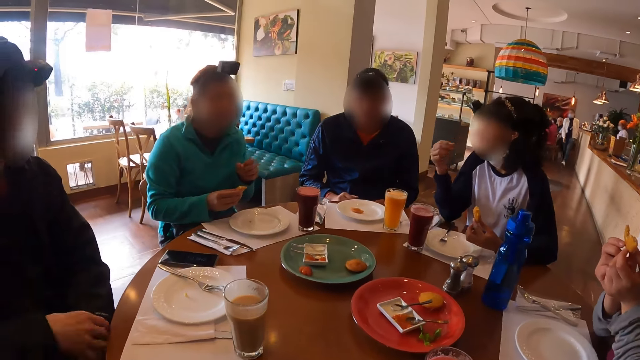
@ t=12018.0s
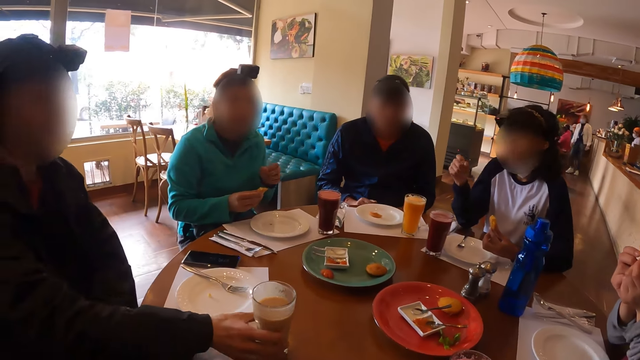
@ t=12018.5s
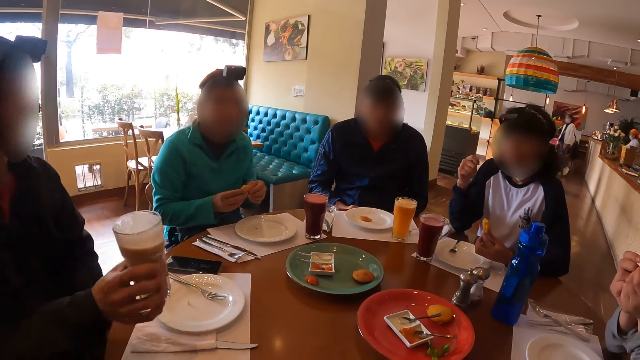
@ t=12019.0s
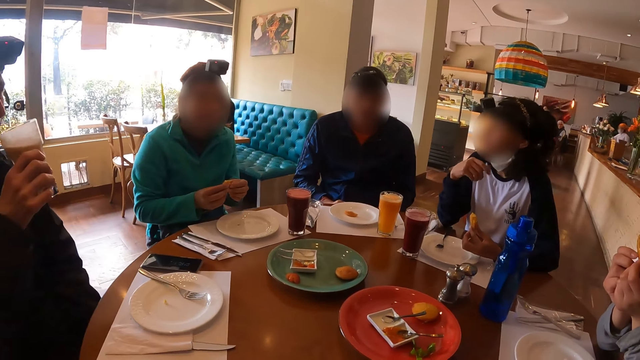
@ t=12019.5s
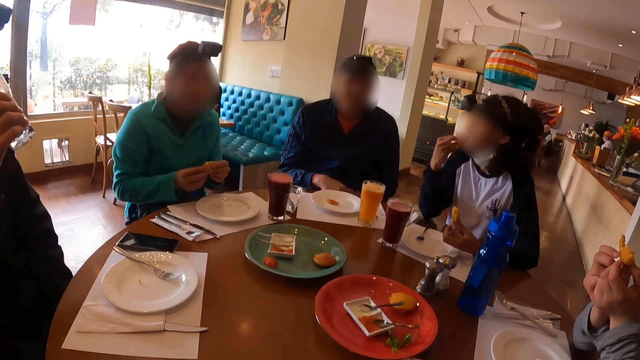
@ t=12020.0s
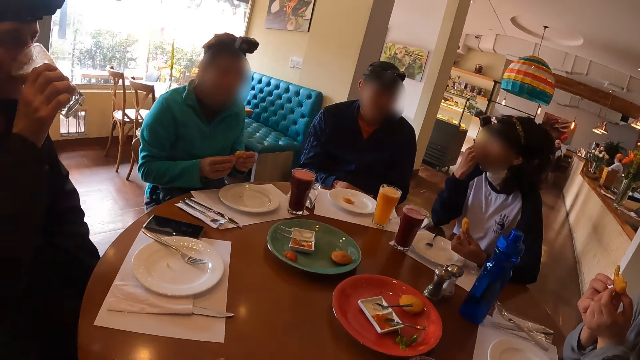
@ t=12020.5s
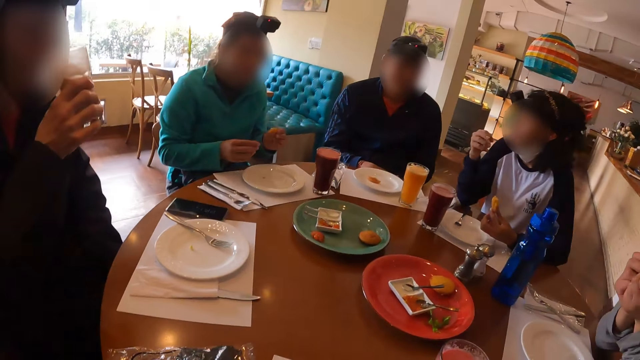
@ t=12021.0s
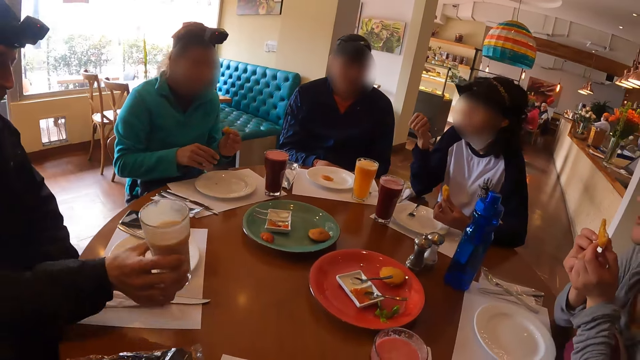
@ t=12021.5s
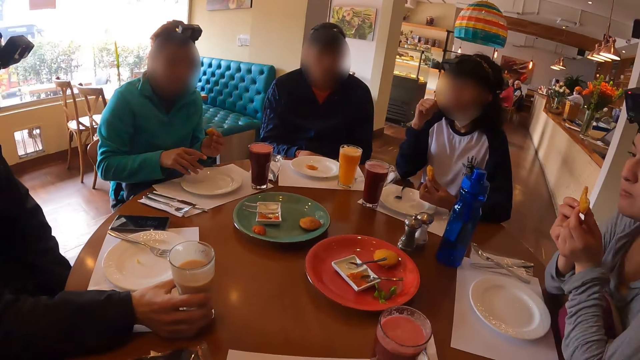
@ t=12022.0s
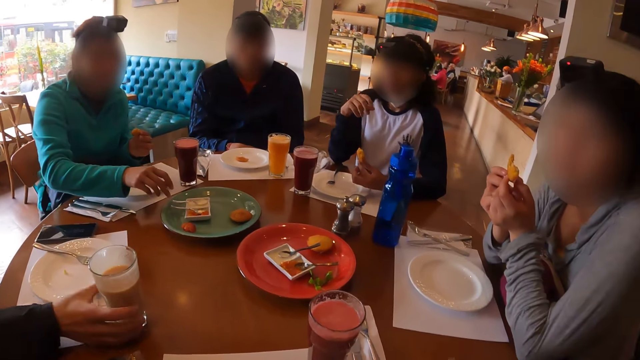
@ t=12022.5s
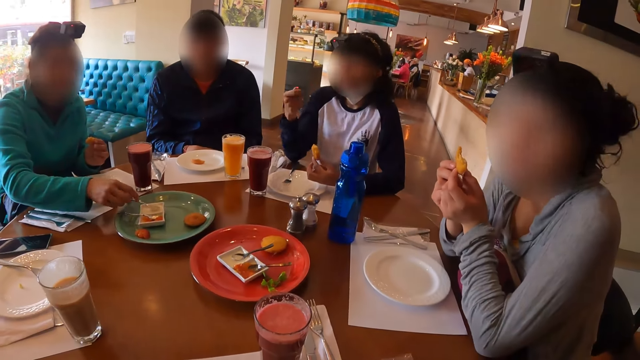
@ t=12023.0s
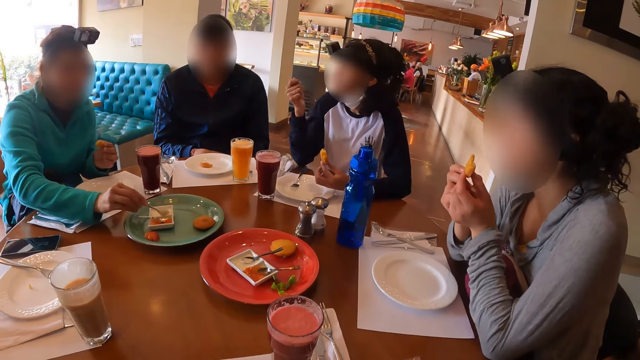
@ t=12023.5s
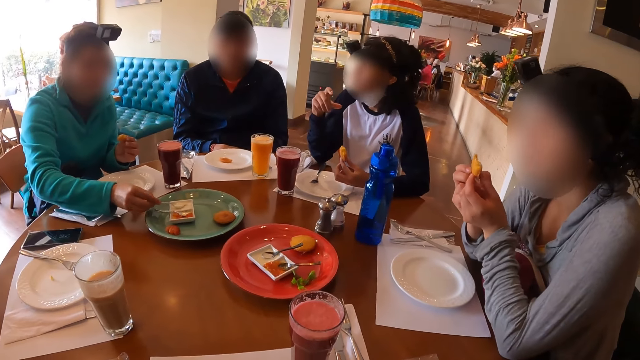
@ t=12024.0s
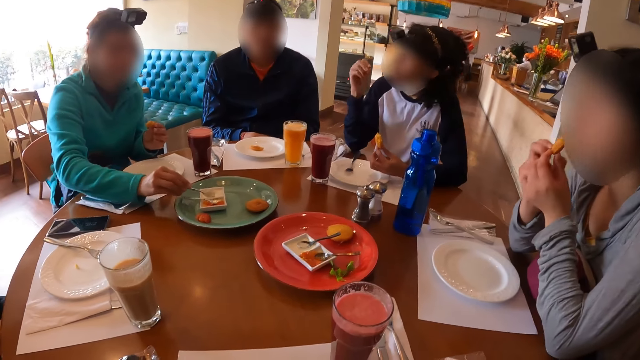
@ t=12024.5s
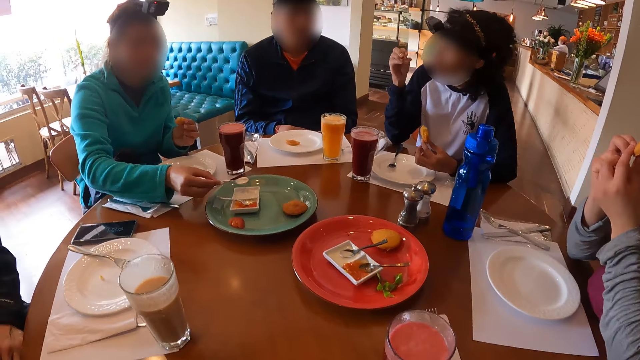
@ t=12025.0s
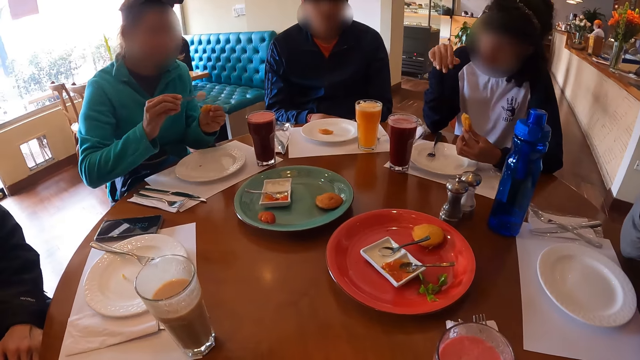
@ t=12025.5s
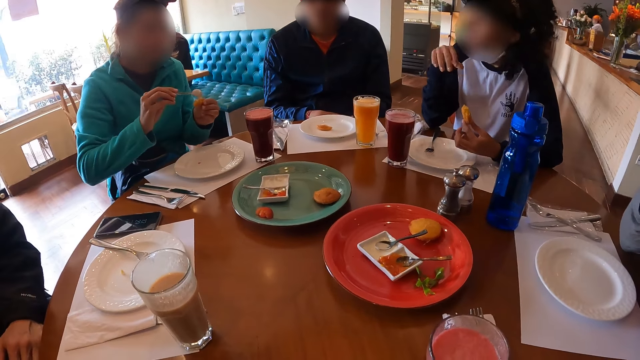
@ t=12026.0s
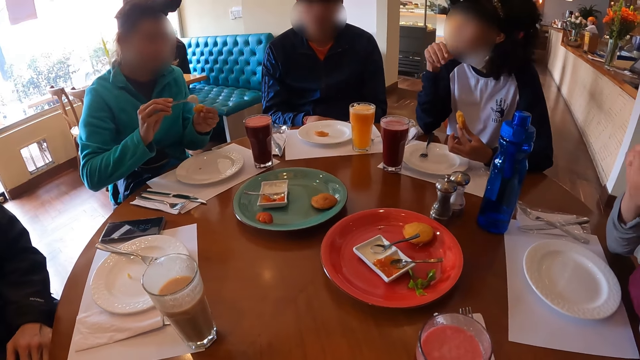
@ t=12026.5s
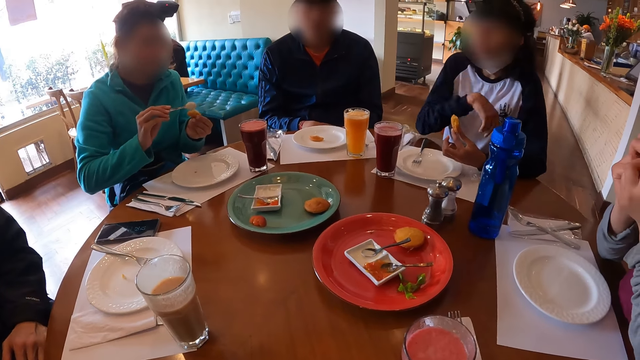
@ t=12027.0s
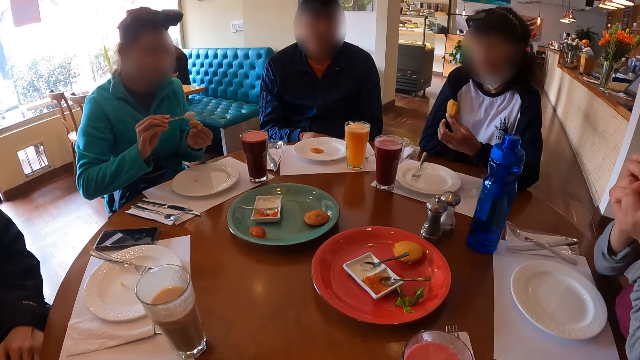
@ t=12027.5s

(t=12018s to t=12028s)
A woman holds the cake in her right hand. A man picks up the cup of smoothies from the table with his right hand. The woman passes the cake from her right hand to her left hand. The man drinks from the cup of smoothies in his right hand. The man places the cup of smoothies in his right hand on the table. A lady interacts with another man. The woman picks up the spoon on the saucer on the plate on the table with her right hand. She scoops mayonnaise from the saucer on the plate on the table with the spoon in her right hand. She places the mayonnaise on the spoon in her right hand on the cake in her left hand.

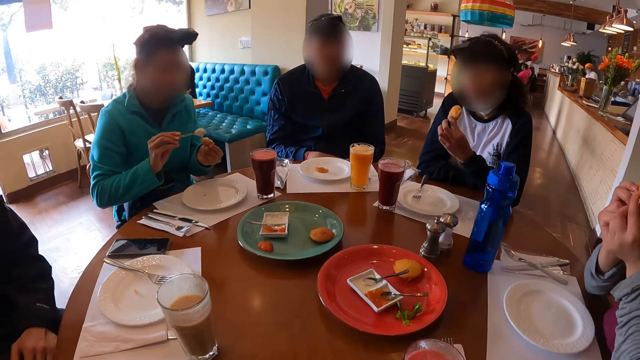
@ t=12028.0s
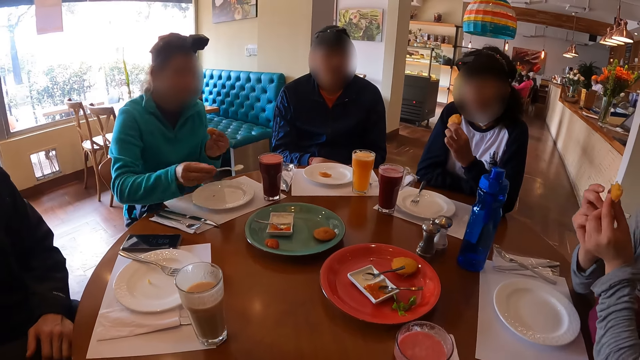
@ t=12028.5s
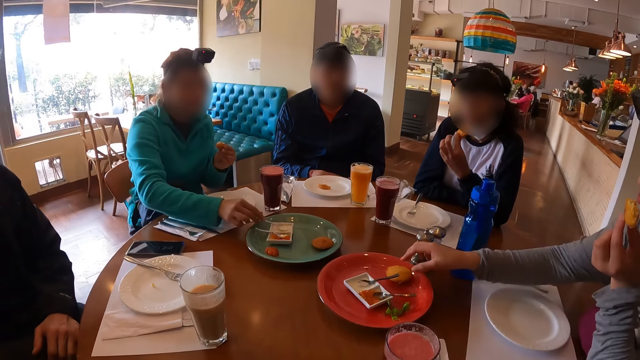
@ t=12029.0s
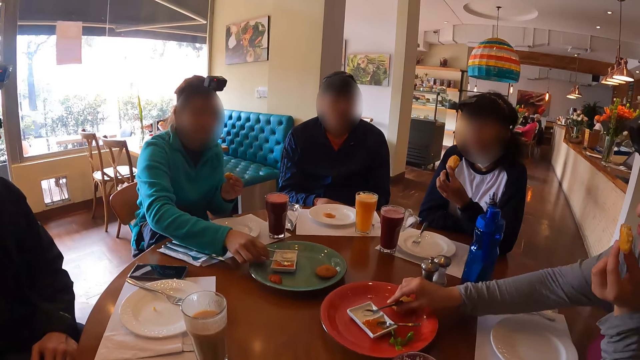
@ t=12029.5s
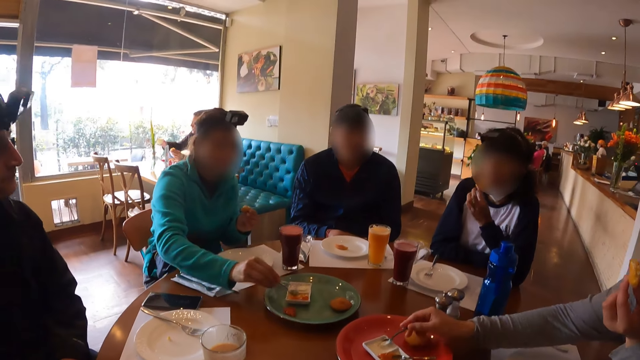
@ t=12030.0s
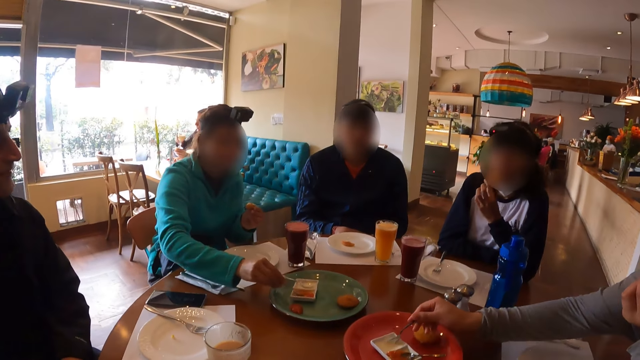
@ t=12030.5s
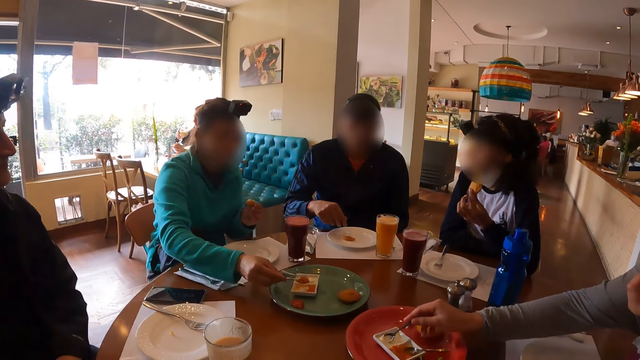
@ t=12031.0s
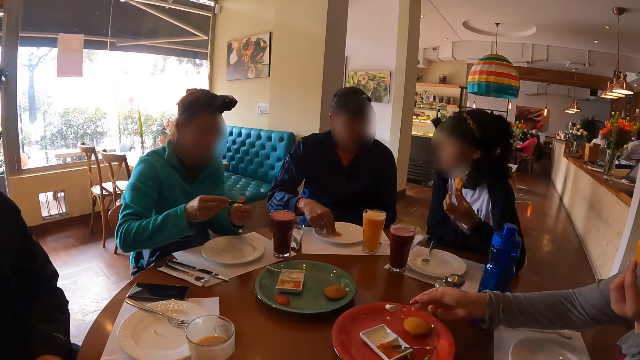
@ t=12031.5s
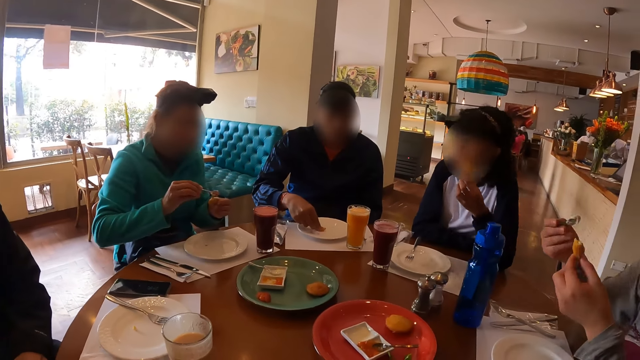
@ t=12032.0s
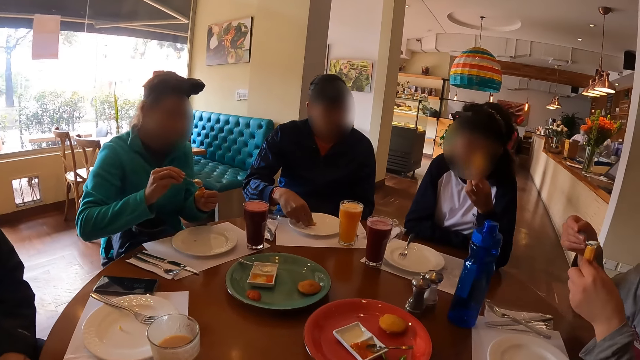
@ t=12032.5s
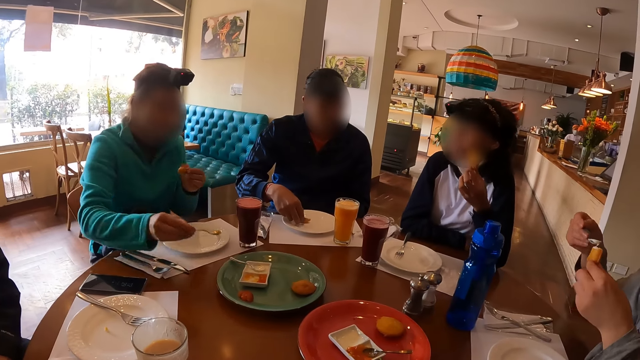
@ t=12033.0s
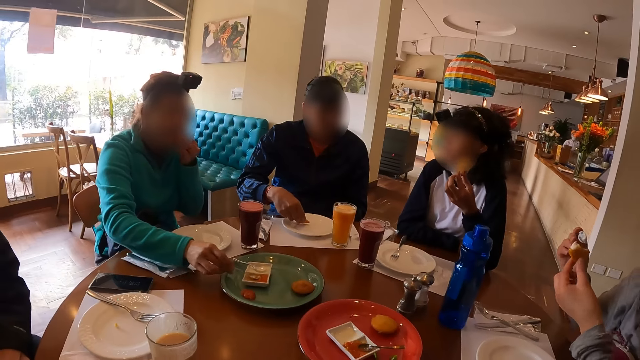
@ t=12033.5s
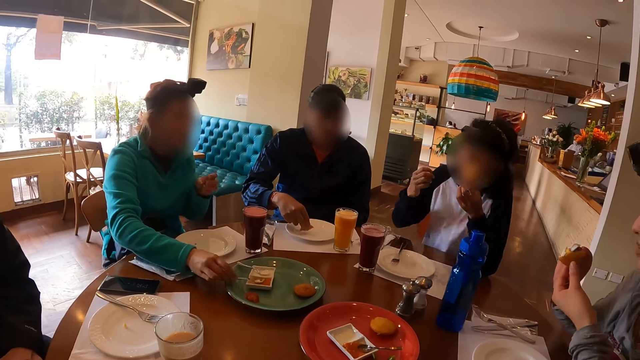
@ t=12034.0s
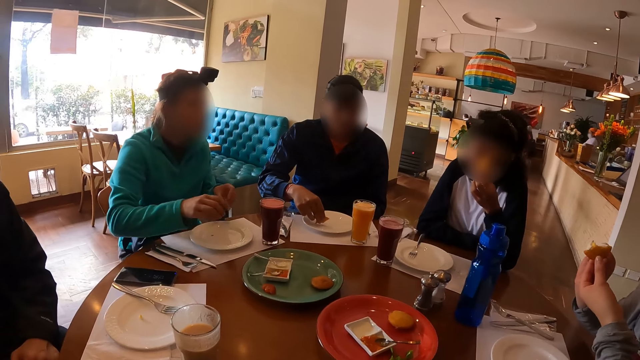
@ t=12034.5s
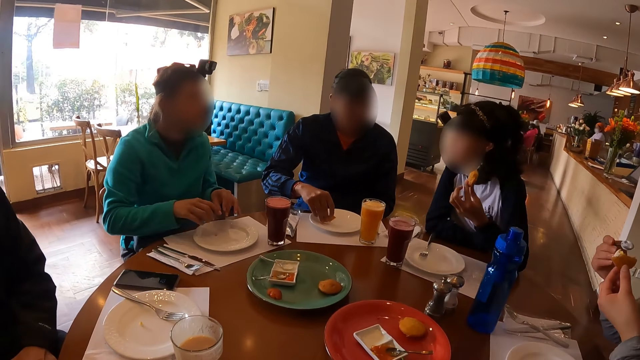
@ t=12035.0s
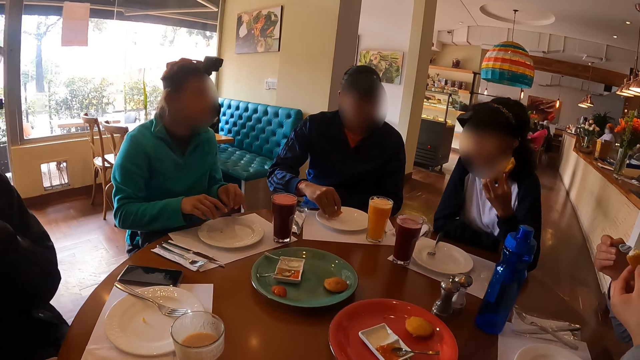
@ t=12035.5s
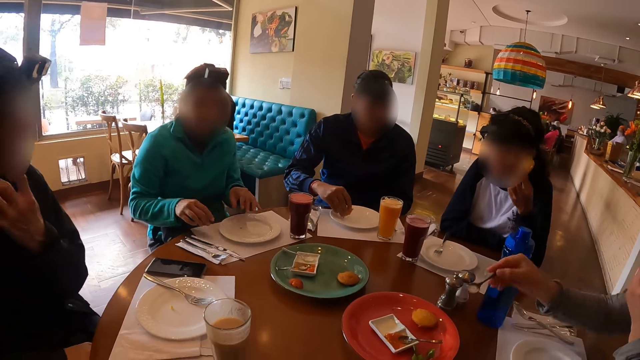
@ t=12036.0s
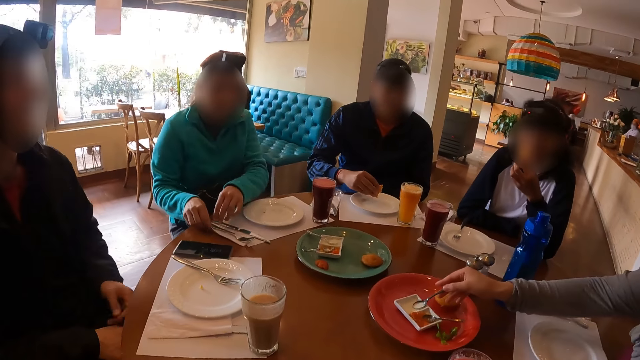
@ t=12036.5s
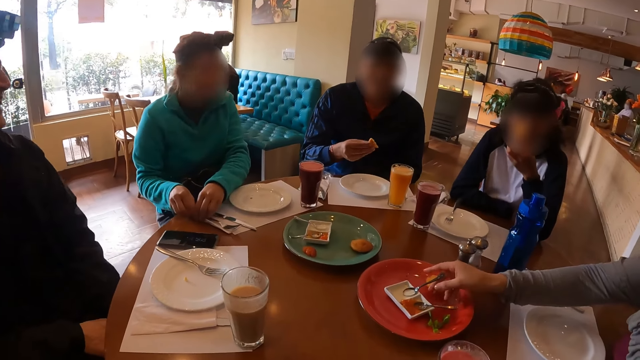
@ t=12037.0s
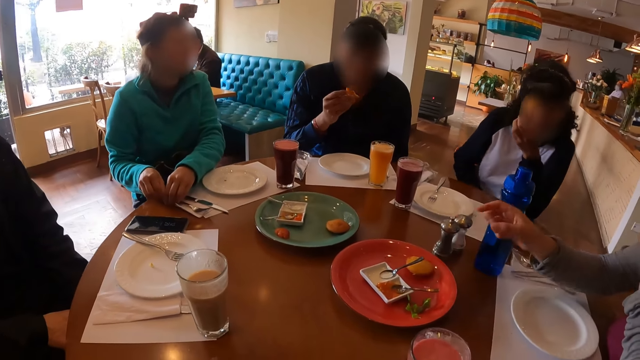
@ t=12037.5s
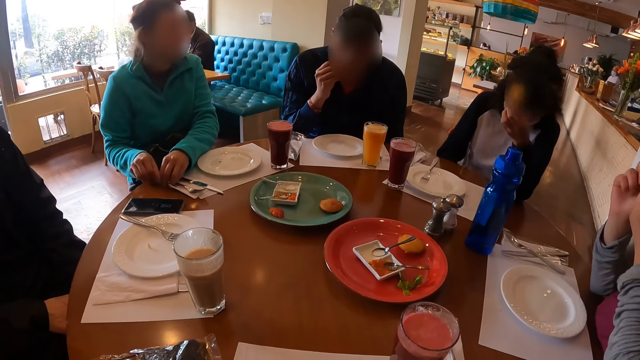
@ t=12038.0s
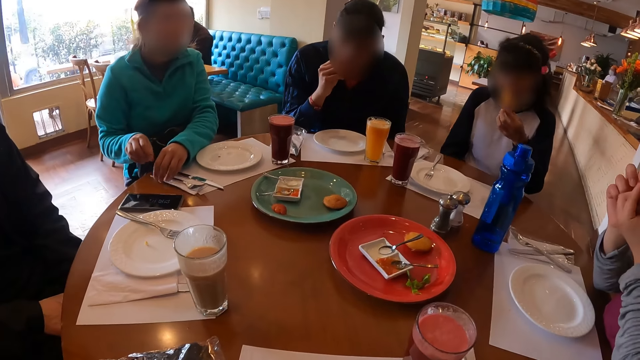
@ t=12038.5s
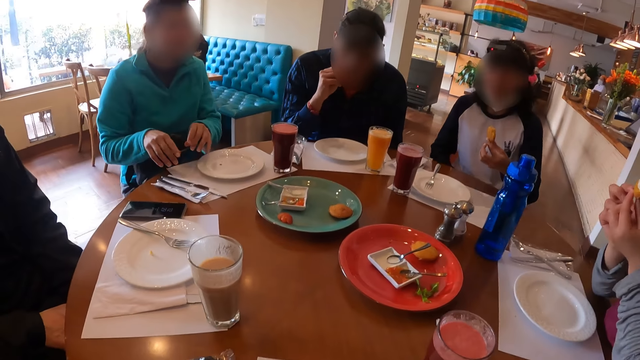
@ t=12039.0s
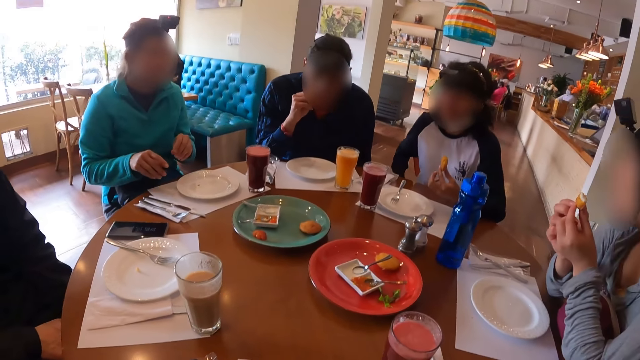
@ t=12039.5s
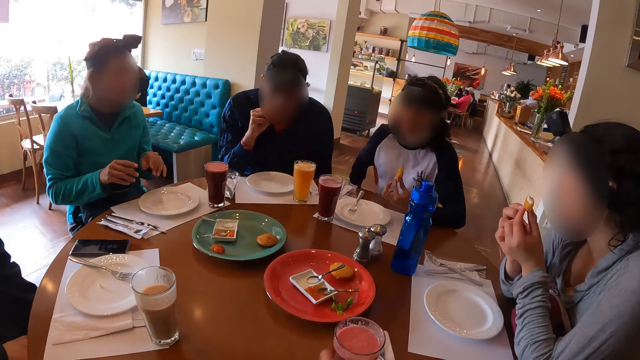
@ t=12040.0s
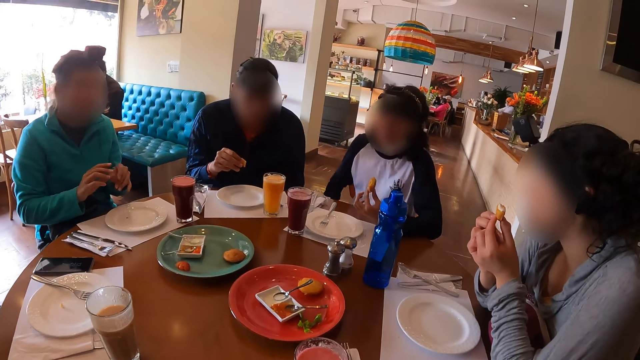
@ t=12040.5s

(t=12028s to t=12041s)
A woman places the spoon in her right hand on the saucer on the plate on the table. Another woman picks up the spoon on the saucer on the plate on the table with her right hand. The camera wearer looks around the restaurant. The first woman picks up the spoon on the saucer on the plate on the table with her right hand and scoops carrot sauce from the saucer on the plate on the table with the spoon in her right hand. The other woman scoops mayonnaise from the saucer on the plate on the table with the spoon in her right hand. A lady interacts with a man. The first woman places the carrot sauce on the spoon in her right hand on the cake in her left hand. The other woman rubs the mayonnaise on the spoon in her right hand on the cake in her left hand. The first woman eats the cake in her left hand and places the spoon in her right hand on the saucer on the plate on the table. Another man picks up the cake from the plate on the table with his right hand. The other woman places the spoon in her right hand on the saucer on the plate on the table. The first woman wipes both hands on a serviette on the table. The other man eats from the cake in his right hand. The lady interacts with the camera wearer.
